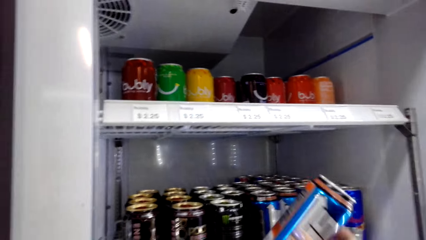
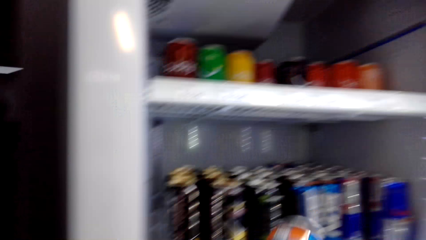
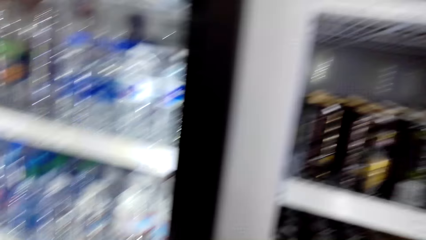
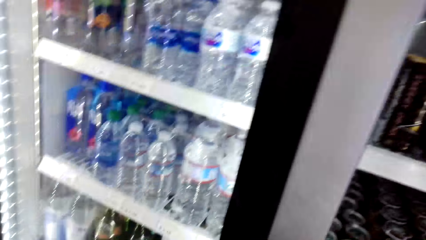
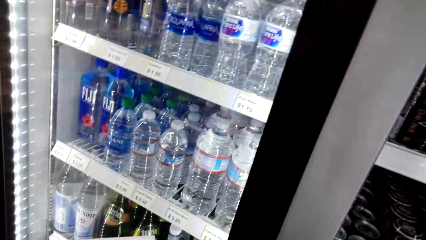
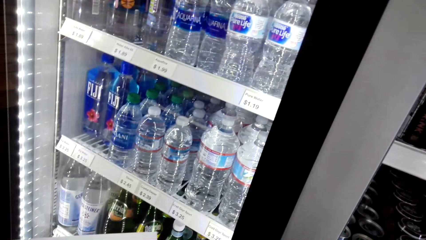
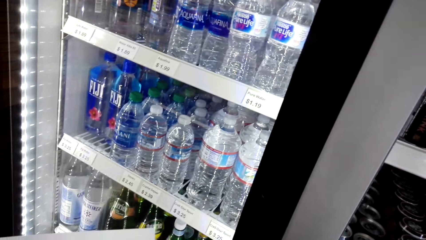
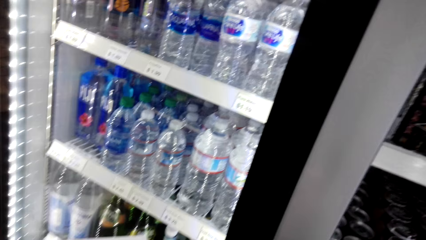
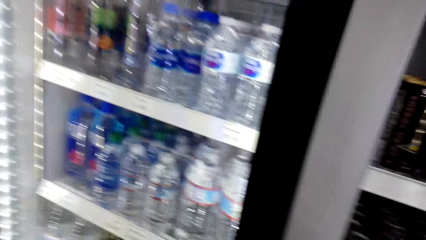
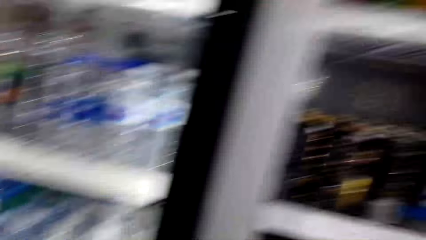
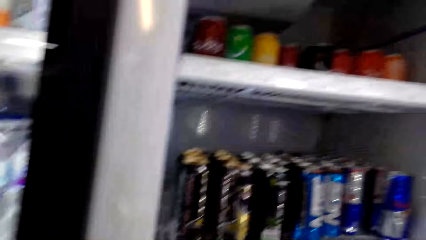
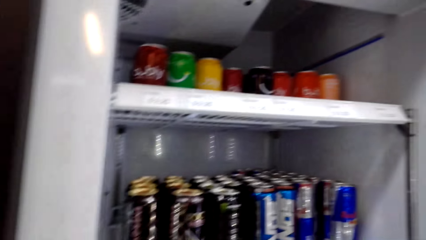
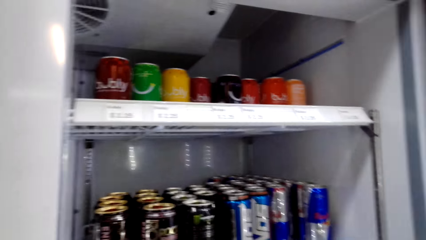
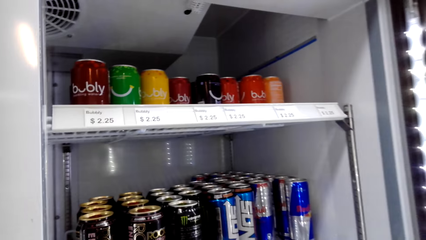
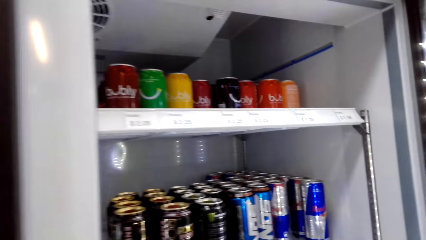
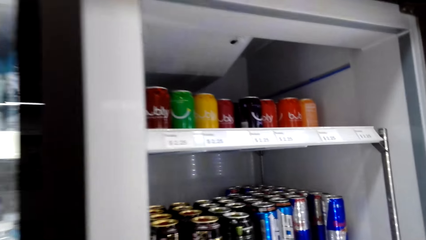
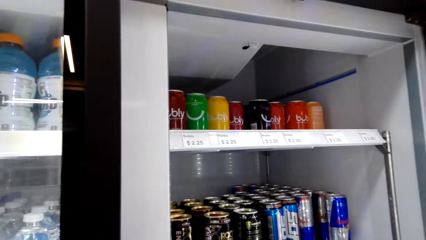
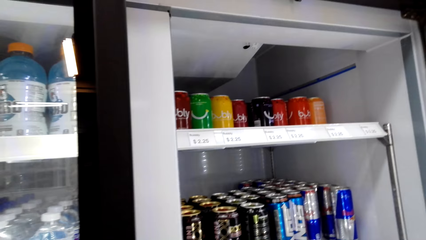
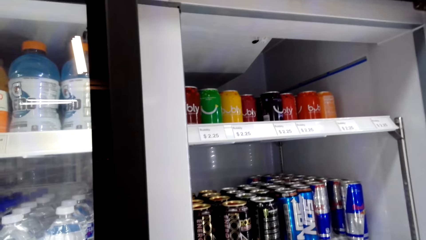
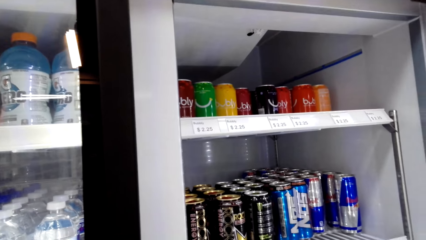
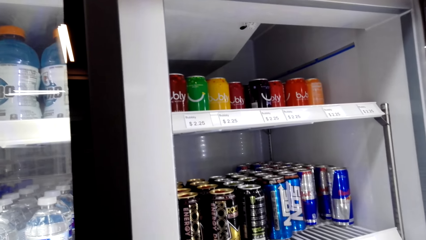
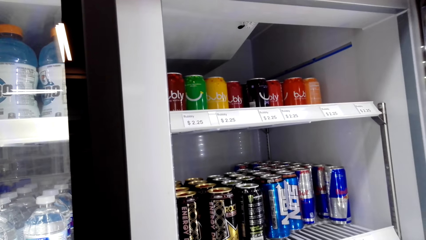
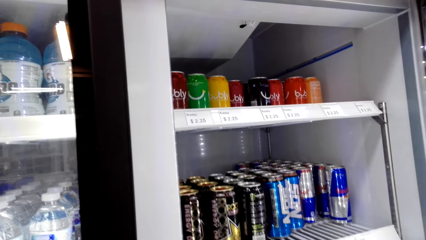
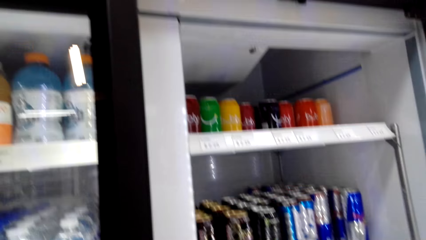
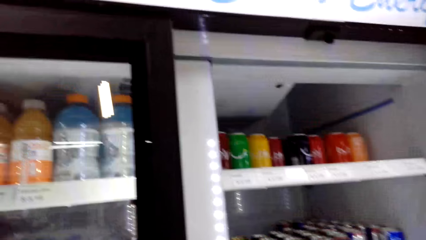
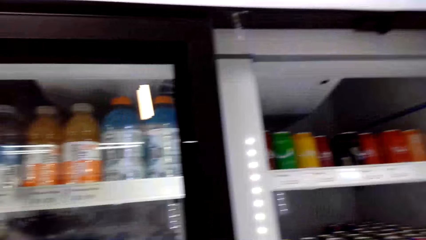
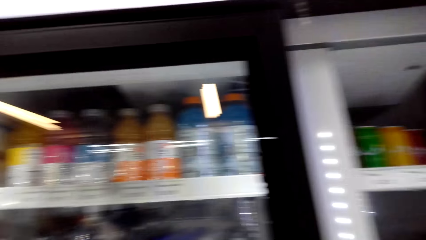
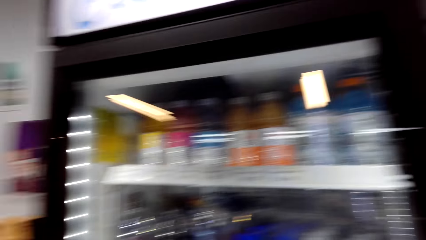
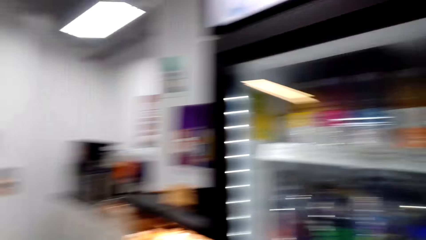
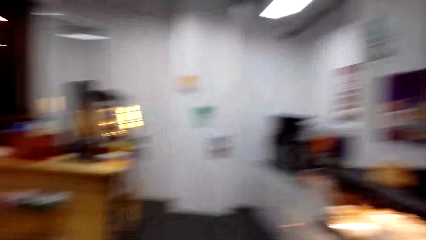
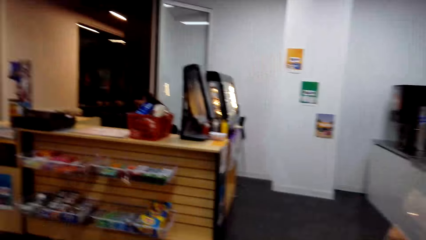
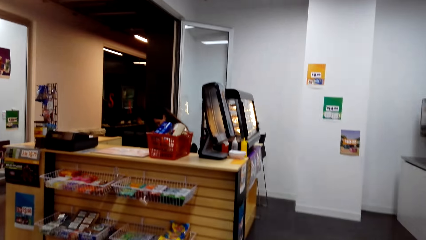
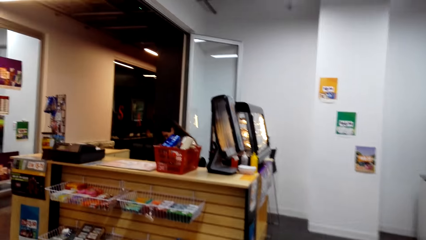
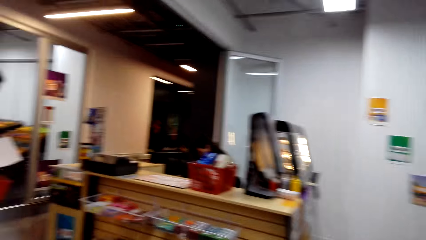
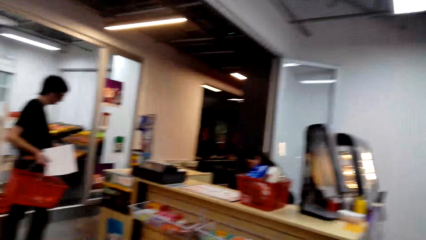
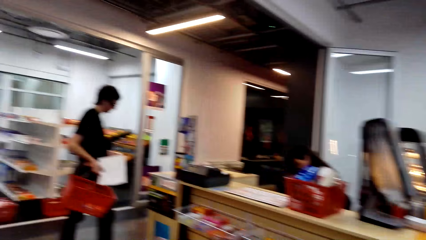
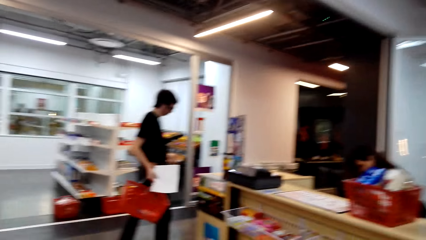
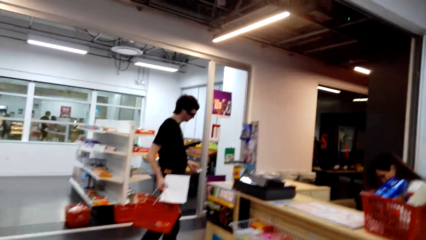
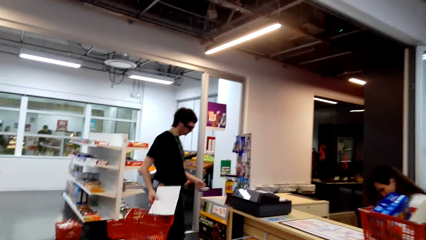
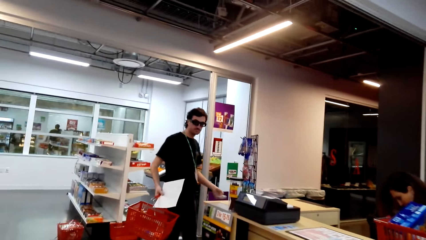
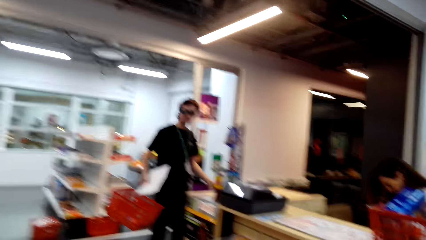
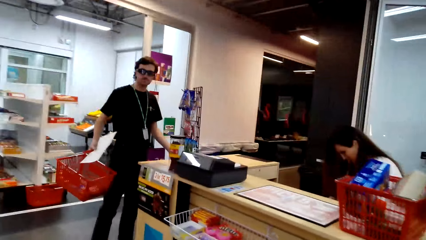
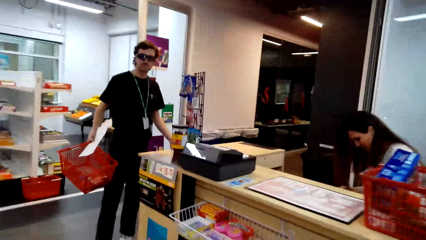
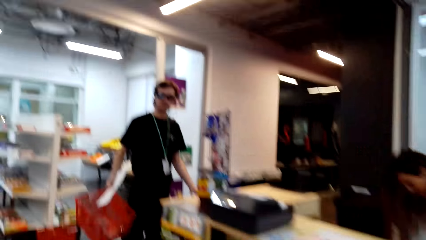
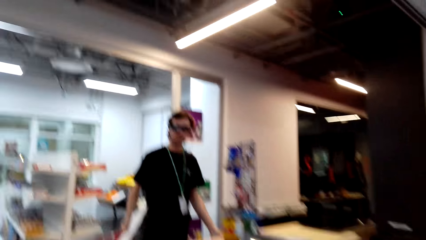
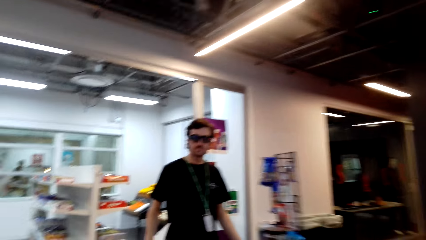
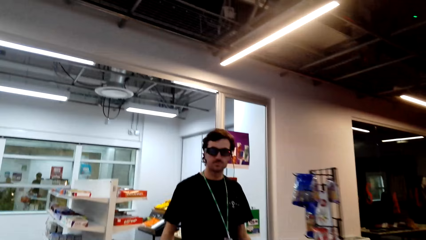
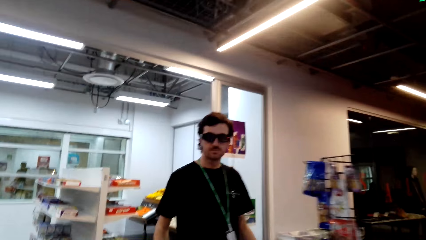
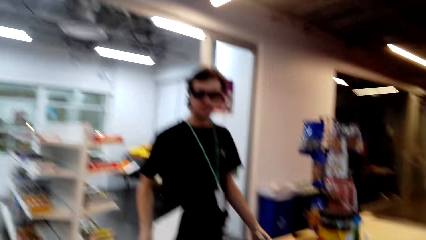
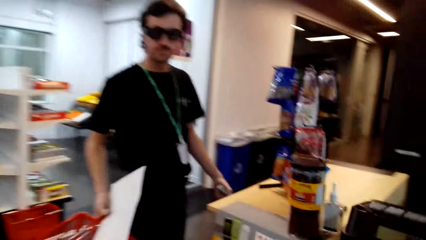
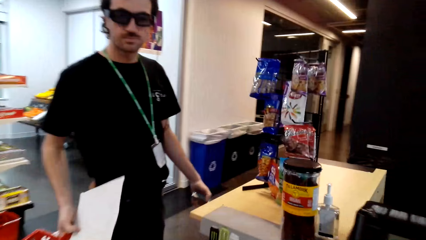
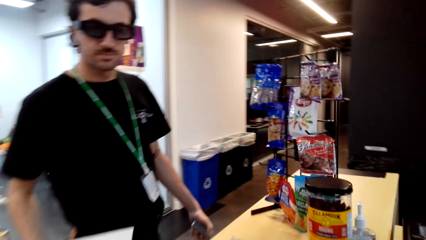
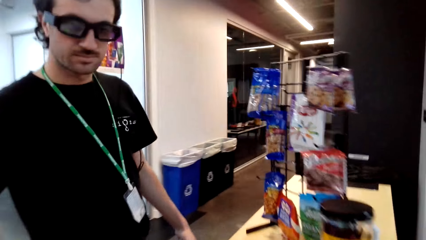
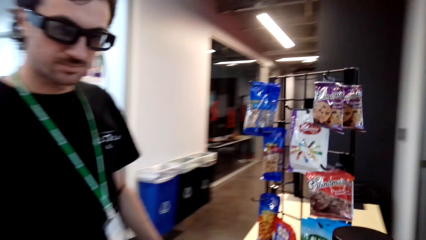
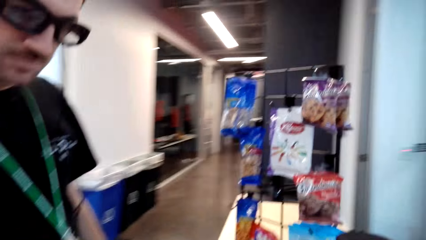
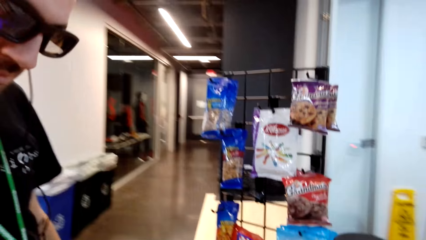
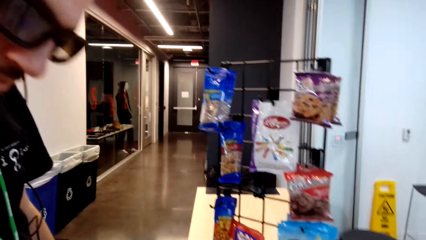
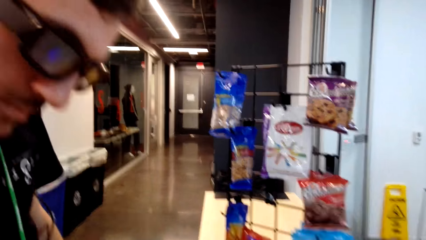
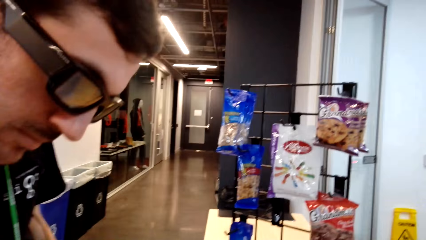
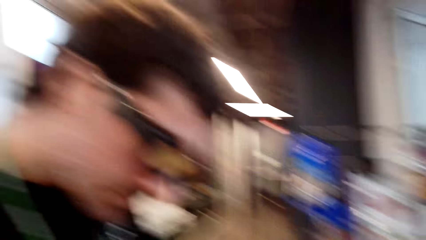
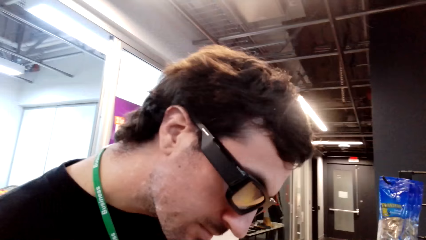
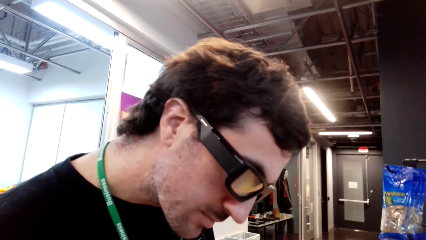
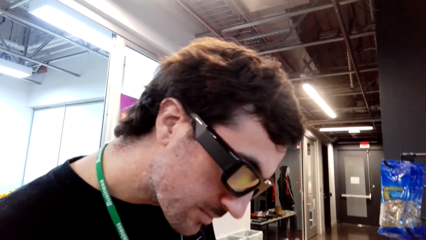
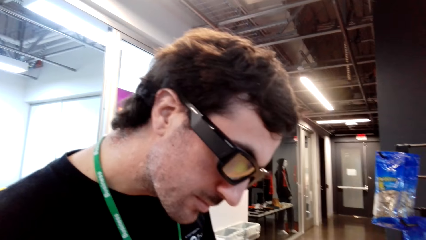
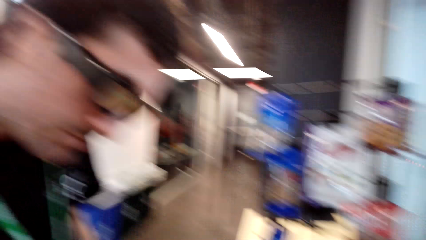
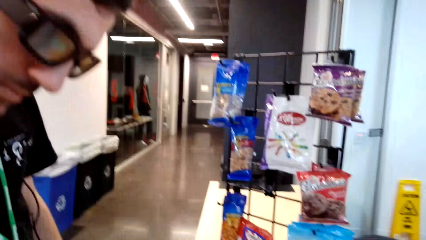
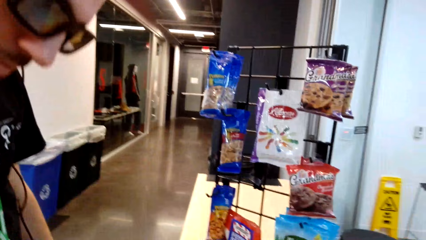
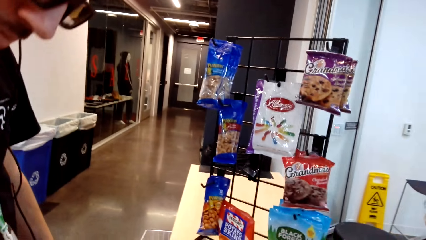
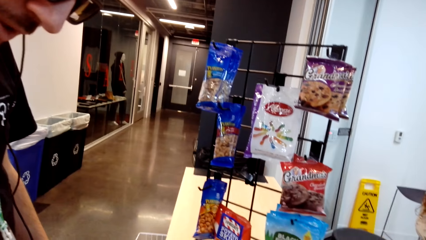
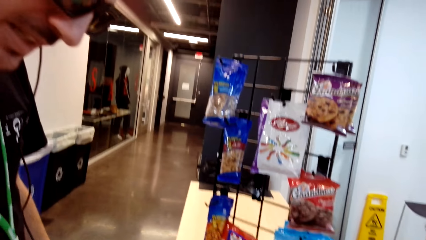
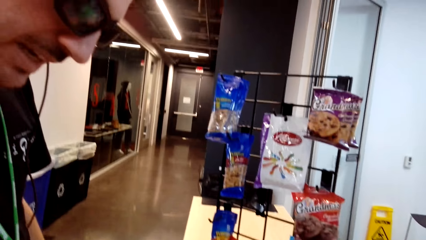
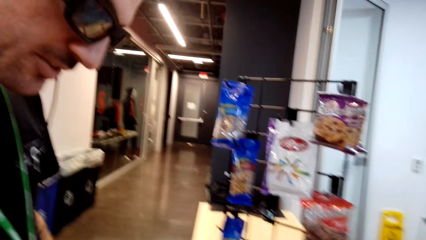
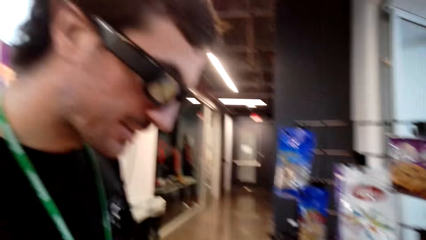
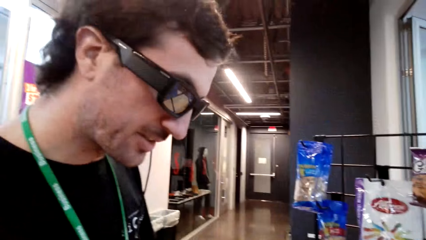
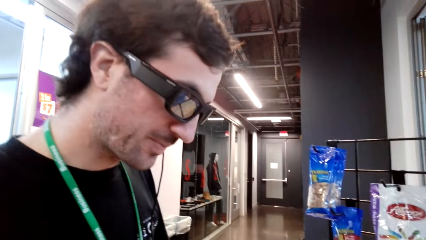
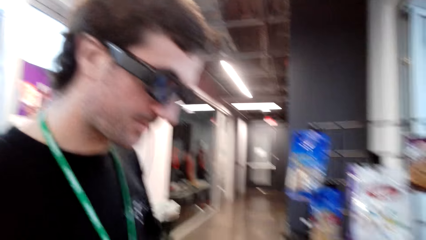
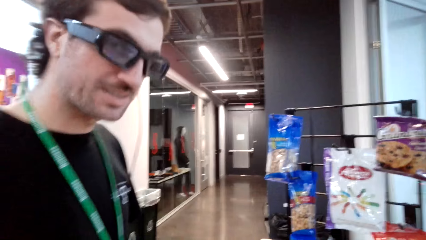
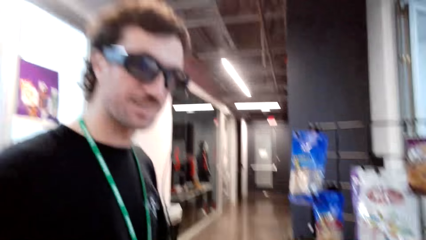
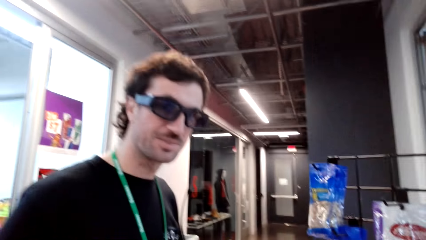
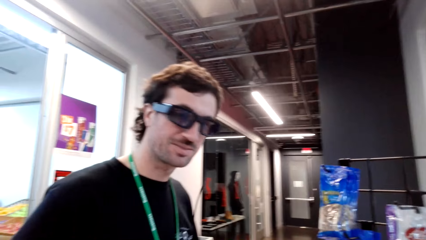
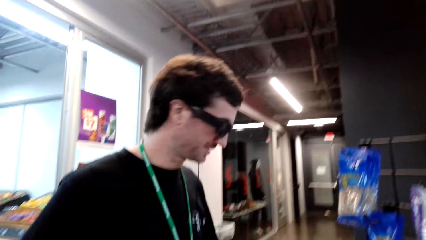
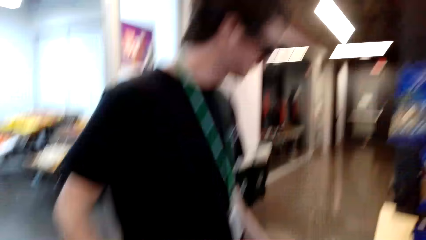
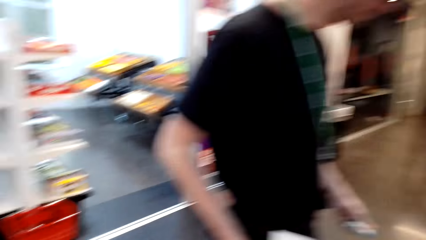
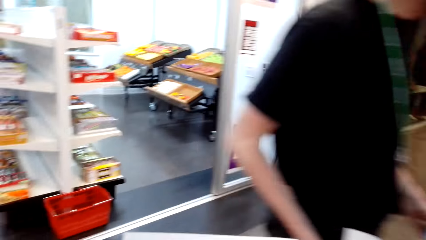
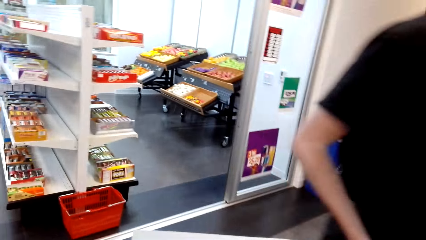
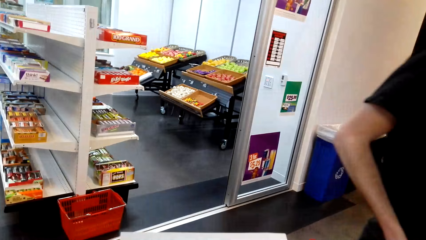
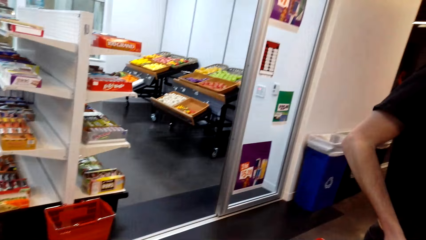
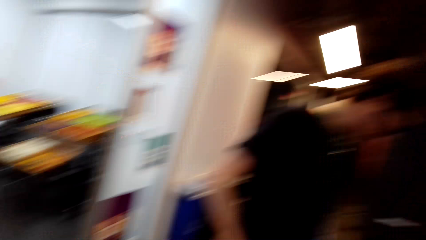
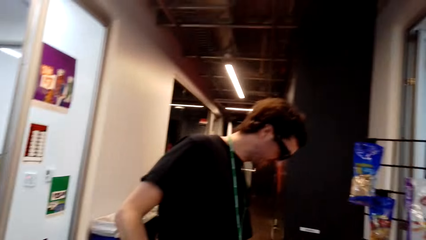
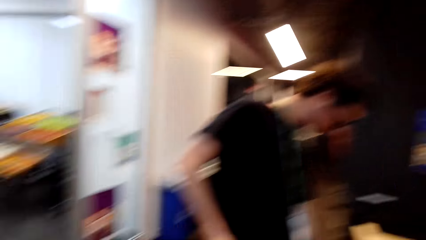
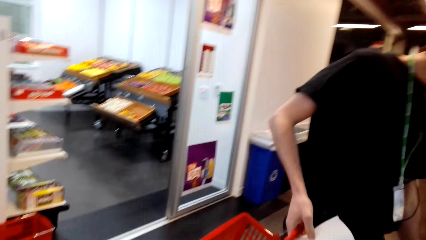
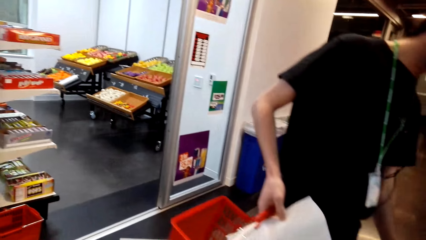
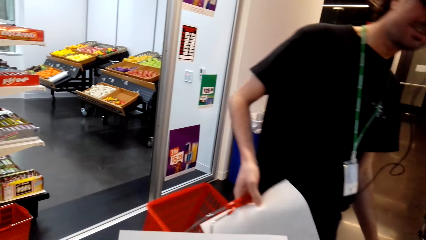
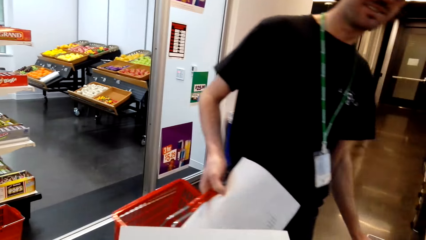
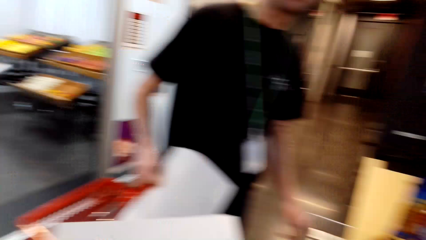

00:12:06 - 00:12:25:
The camera wearer picks up a drink from a fridge. They look around the fridge. They walk around a supermarket. They talk to a man. The man interacts with the camera wearer. The camera wearer looks around the supermarket.
